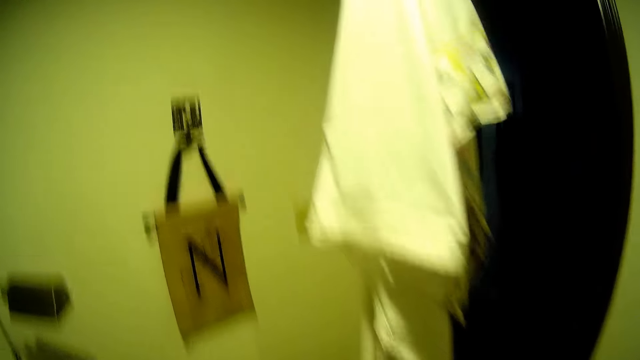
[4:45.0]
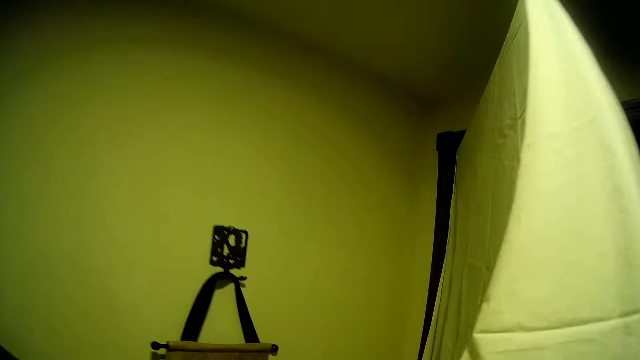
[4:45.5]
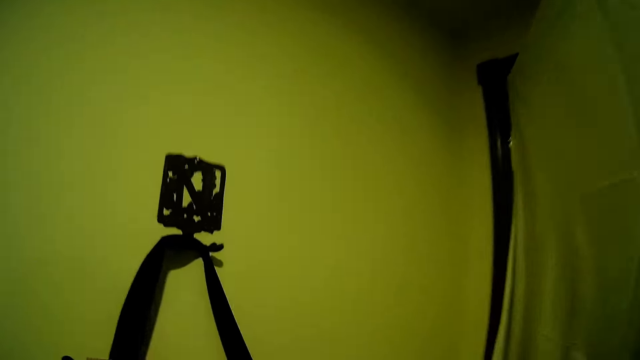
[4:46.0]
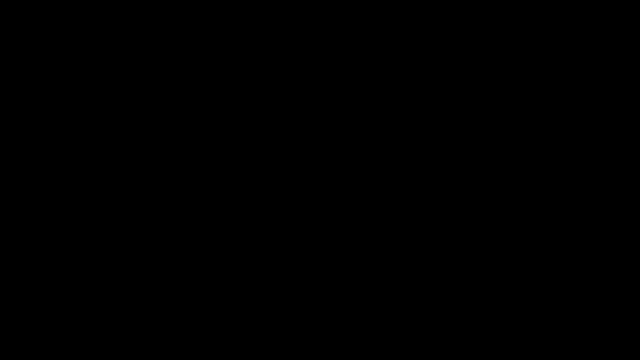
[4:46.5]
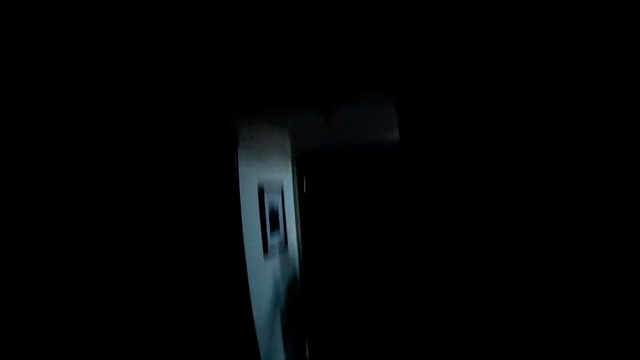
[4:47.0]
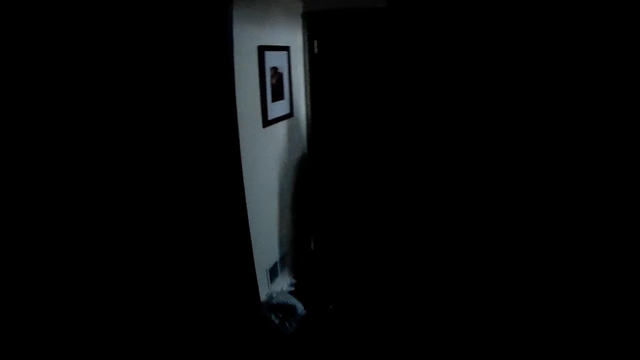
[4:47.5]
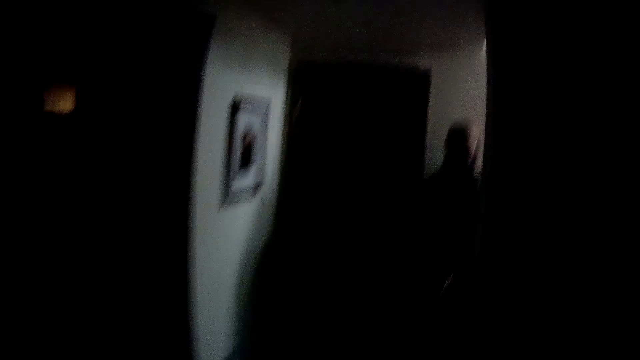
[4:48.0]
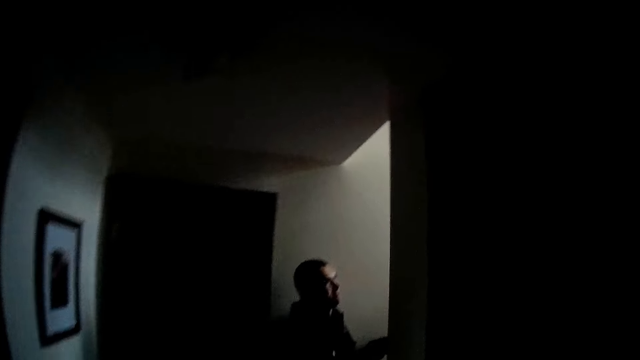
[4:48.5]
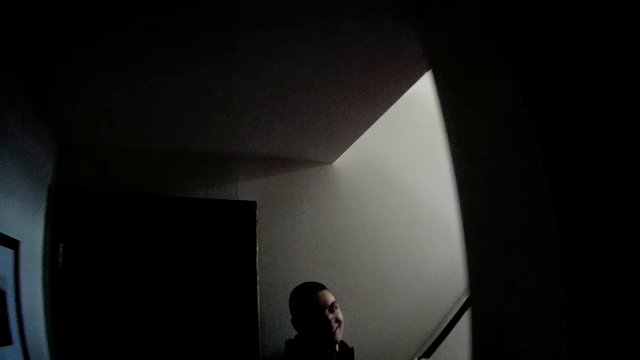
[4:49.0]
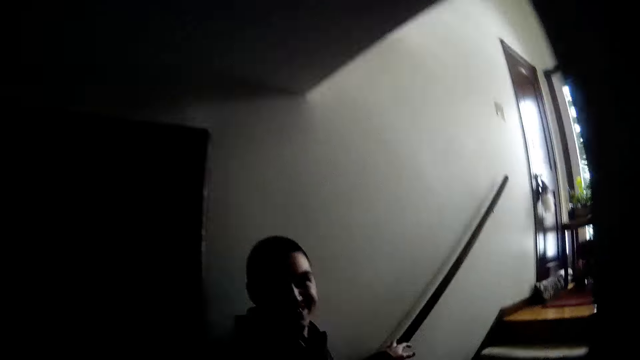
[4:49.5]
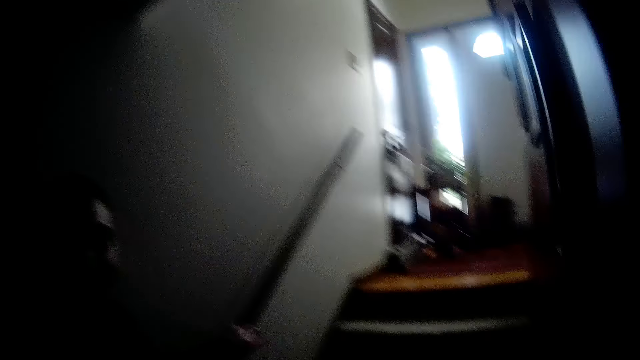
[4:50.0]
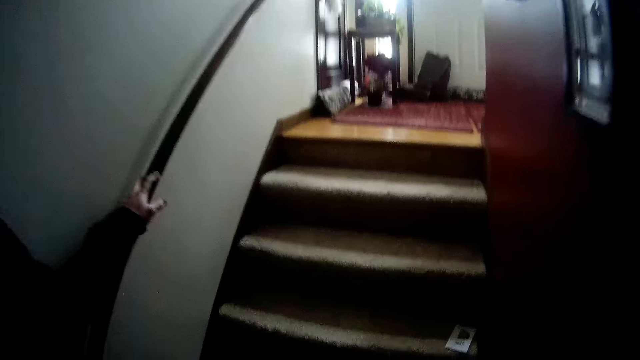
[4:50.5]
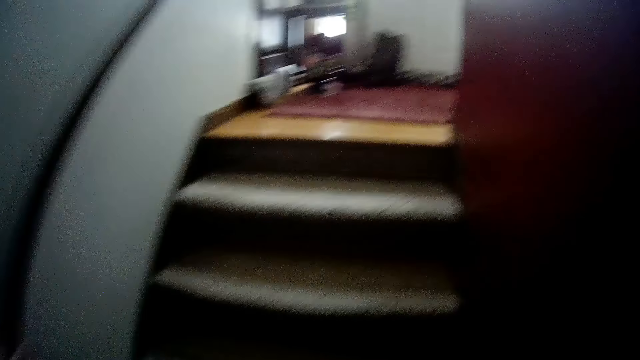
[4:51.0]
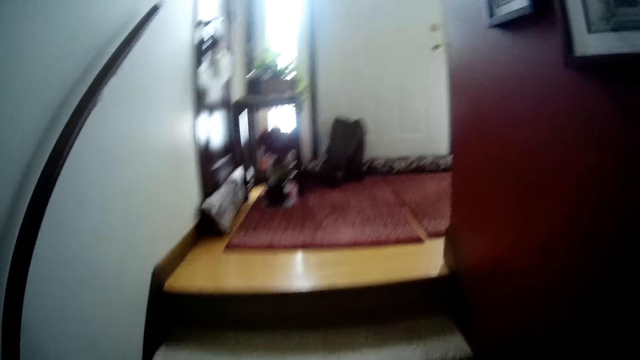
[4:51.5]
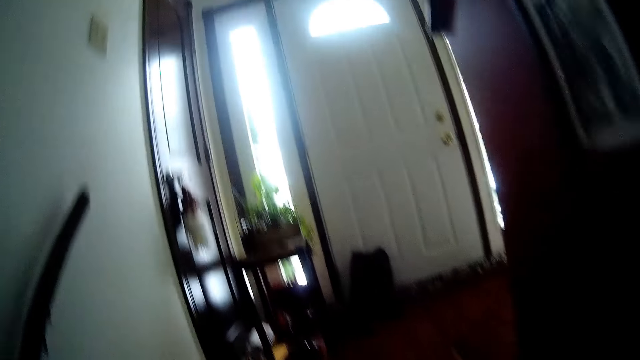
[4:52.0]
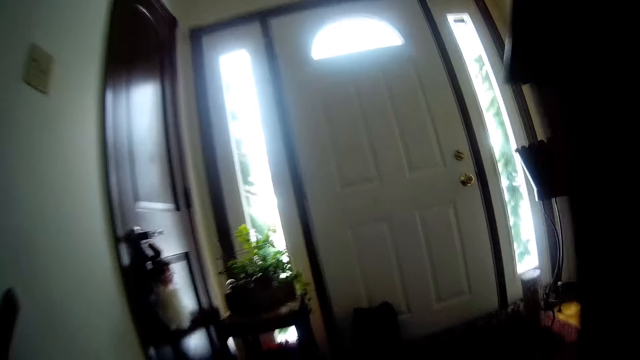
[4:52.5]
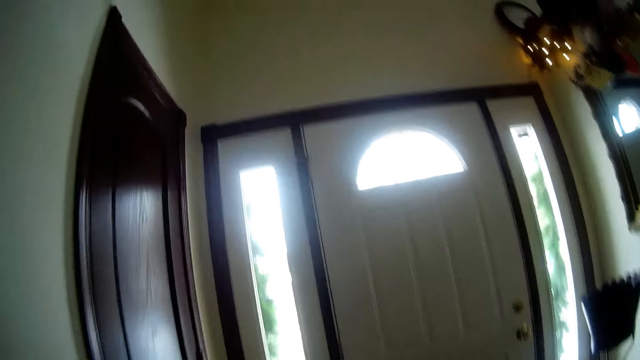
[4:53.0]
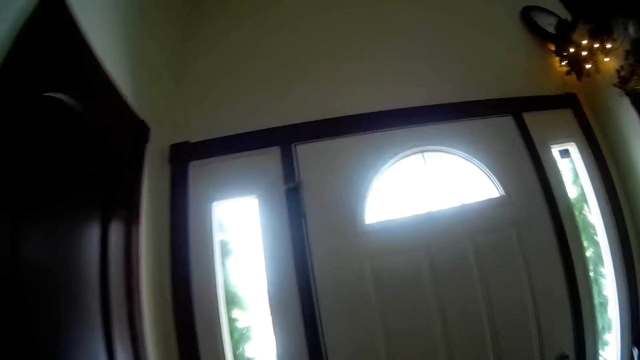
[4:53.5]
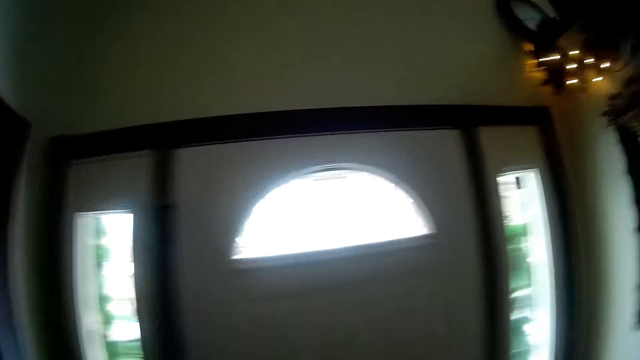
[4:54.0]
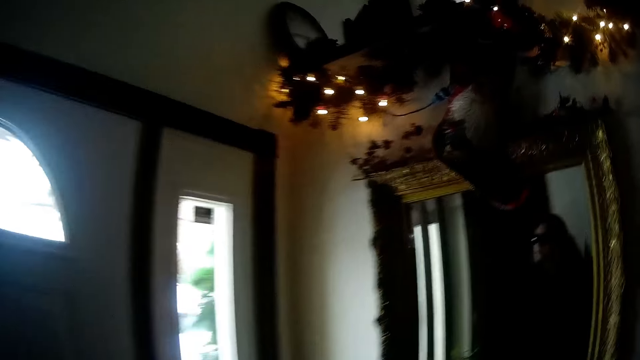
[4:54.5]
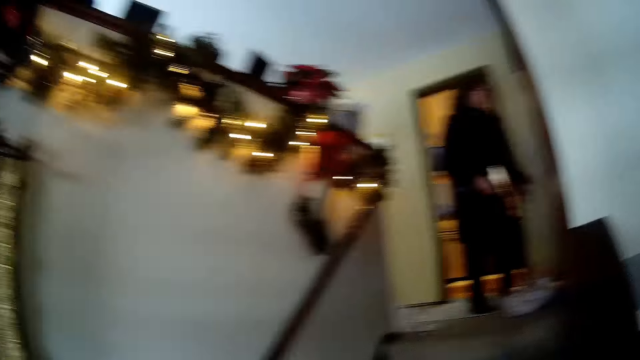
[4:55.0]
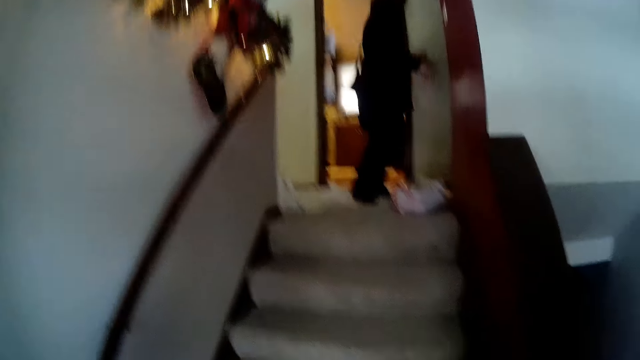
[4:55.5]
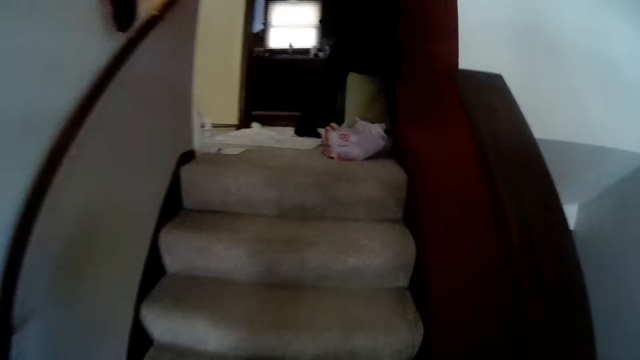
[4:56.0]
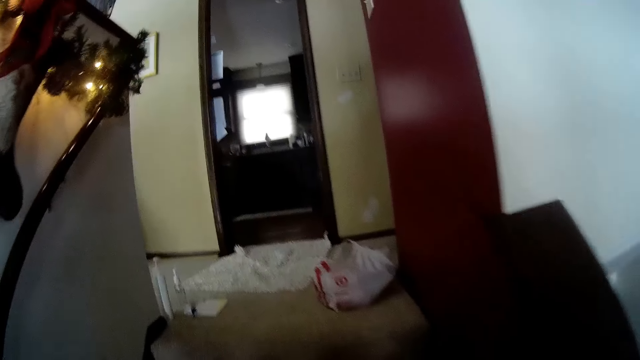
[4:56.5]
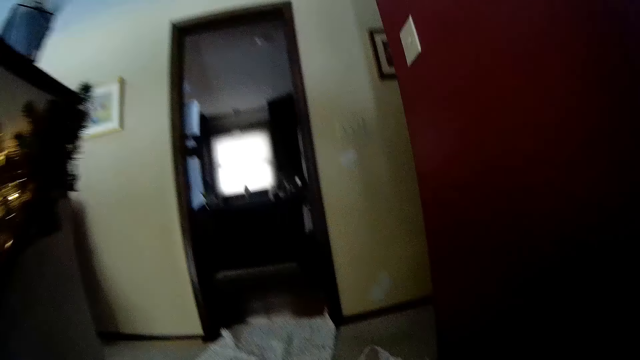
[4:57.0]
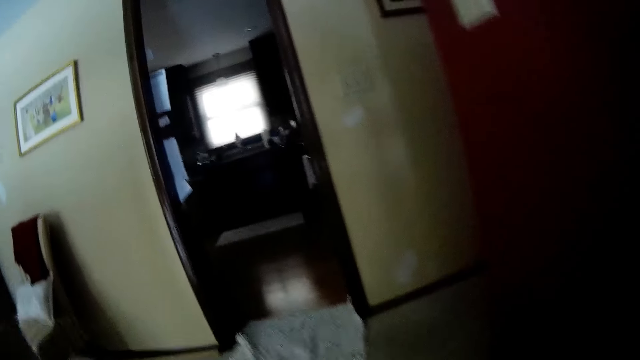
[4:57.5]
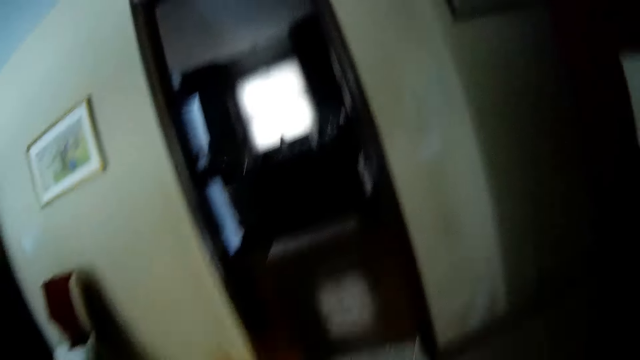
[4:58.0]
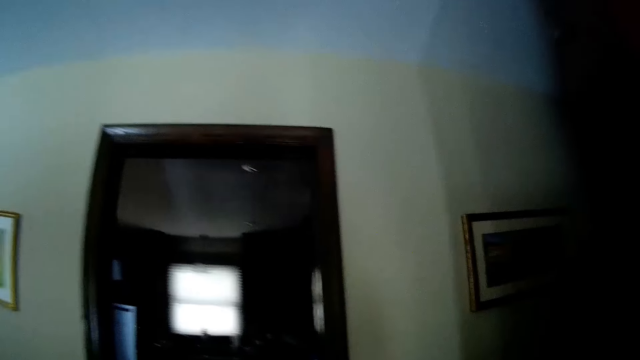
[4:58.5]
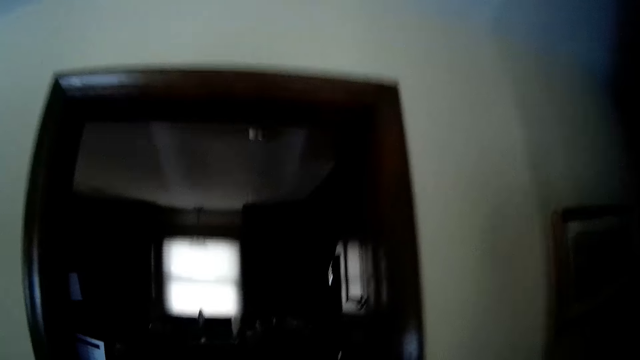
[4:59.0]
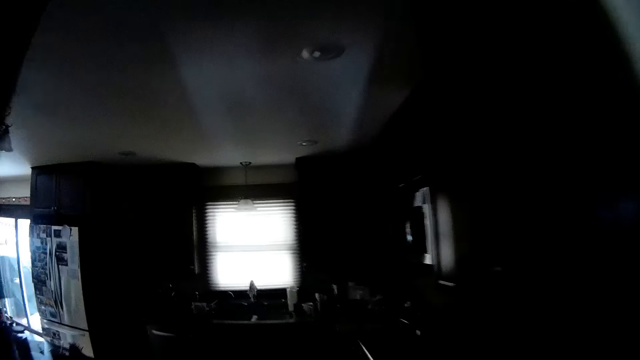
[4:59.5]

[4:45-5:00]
A man walks around. The camera wearer turns off the light switch on the wall. They walk out of the room. A person stares at the camera wearer. The camera wearer climbs up the stairs. The person walks into the room. A woman walks away. The camera wearer climbs up the stairs.

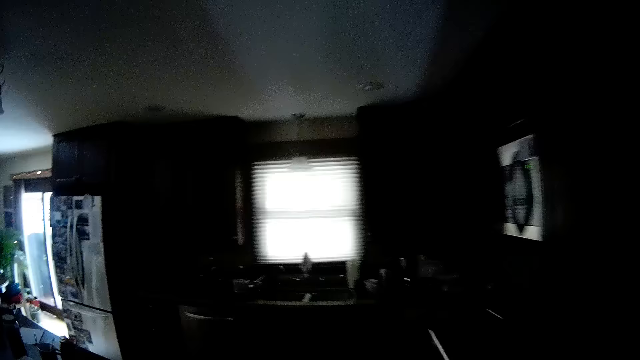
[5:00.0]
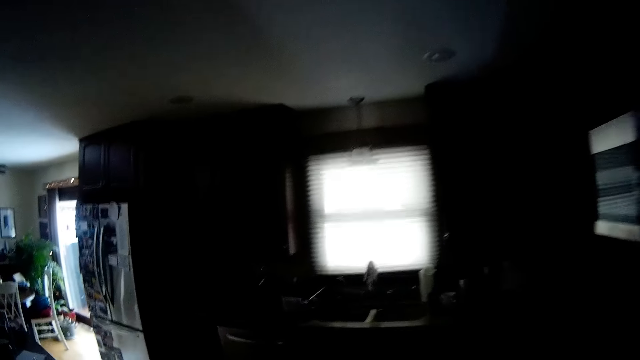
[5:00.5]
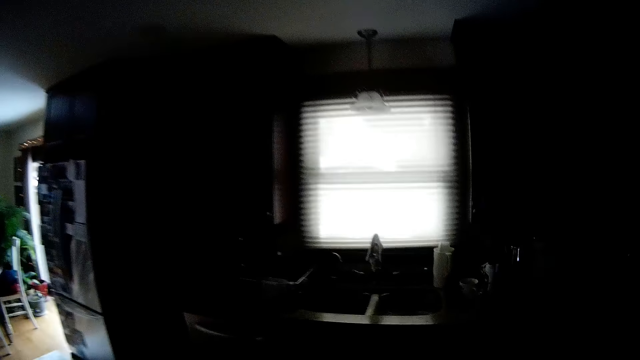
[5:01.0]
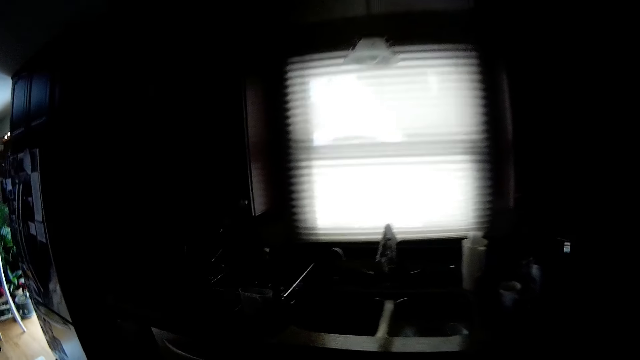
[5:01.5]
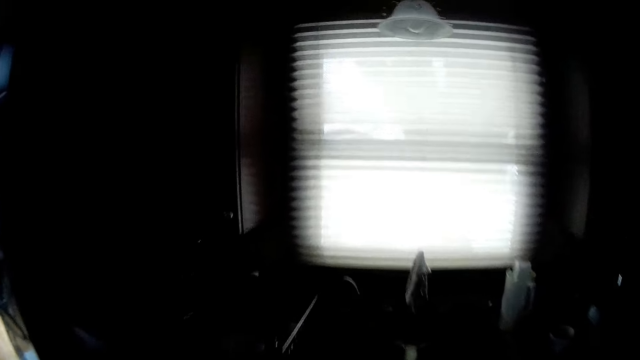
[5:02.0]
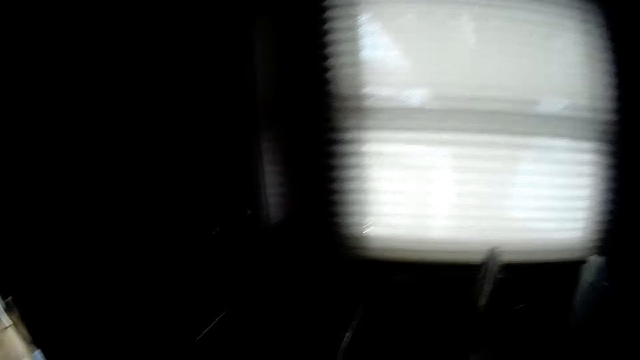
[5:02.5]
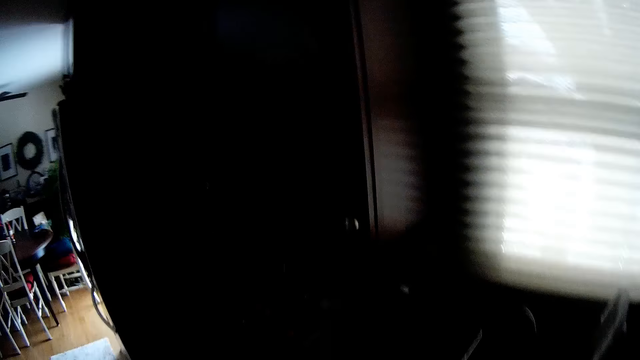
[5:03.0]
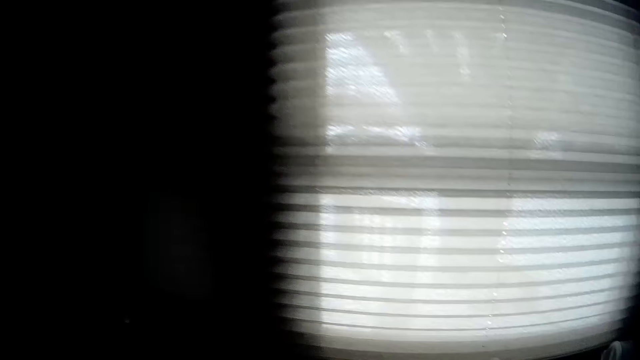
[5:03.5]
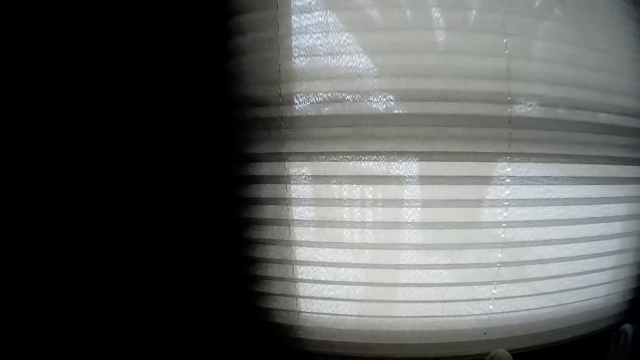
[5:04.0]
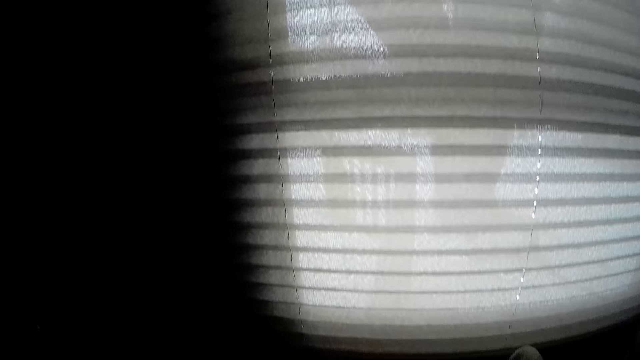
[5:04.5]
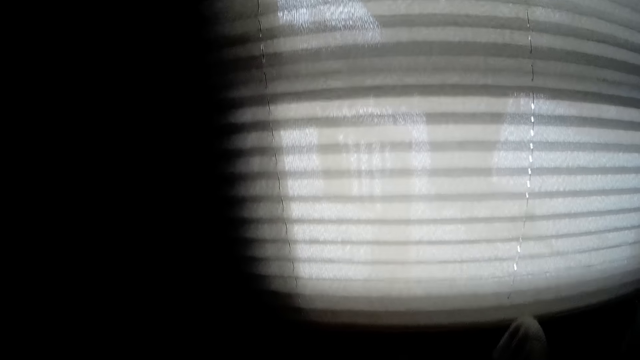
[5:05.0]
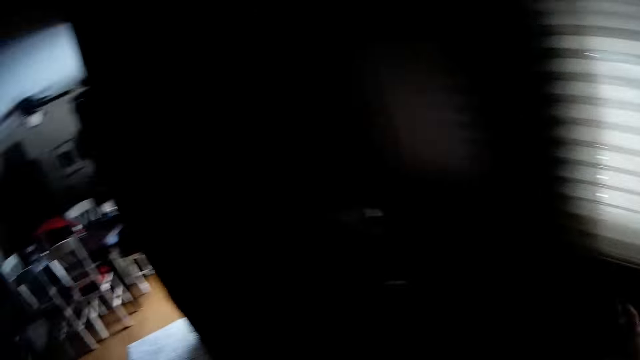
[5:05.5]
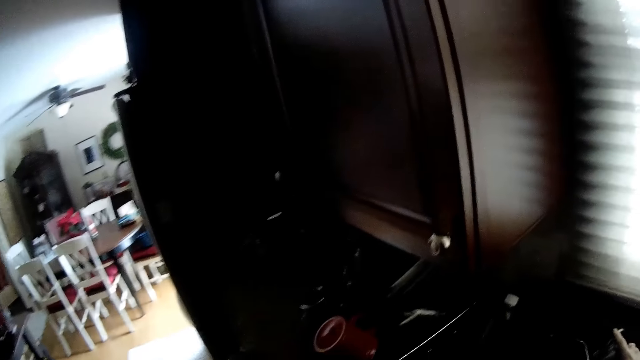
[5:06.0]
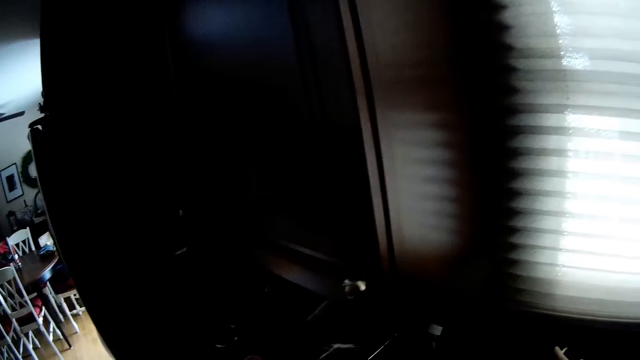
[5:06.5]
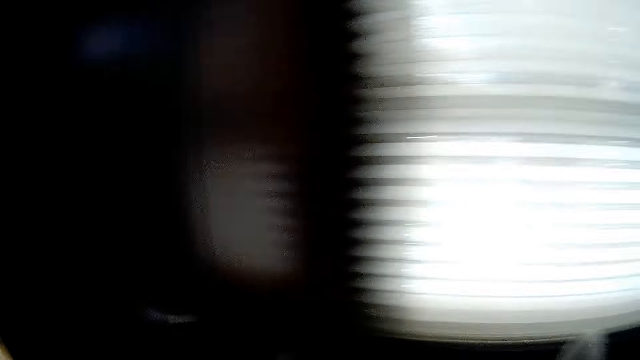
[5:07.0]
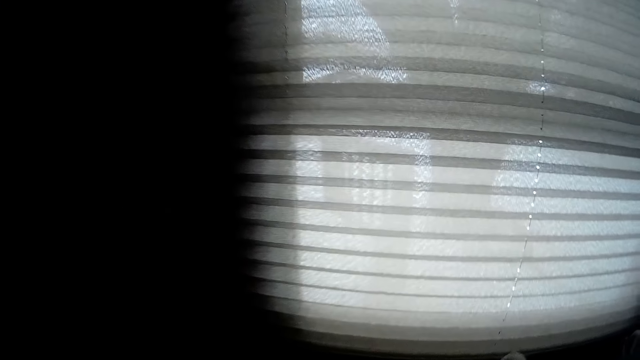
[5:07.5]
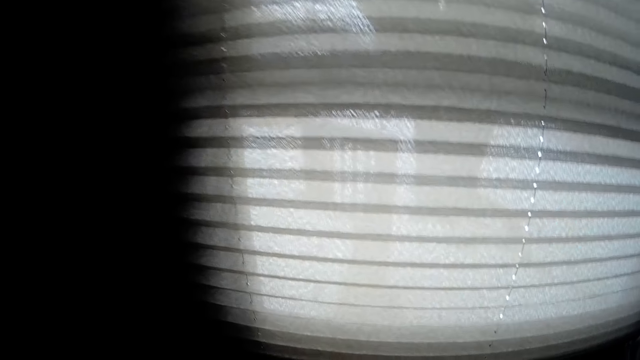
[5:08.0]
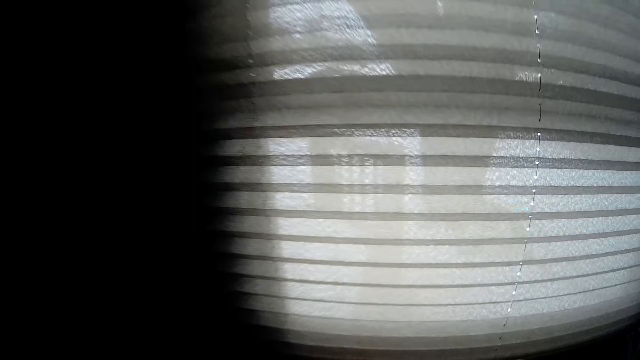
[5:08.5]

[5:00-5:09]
The camera wearer looks around the room.
